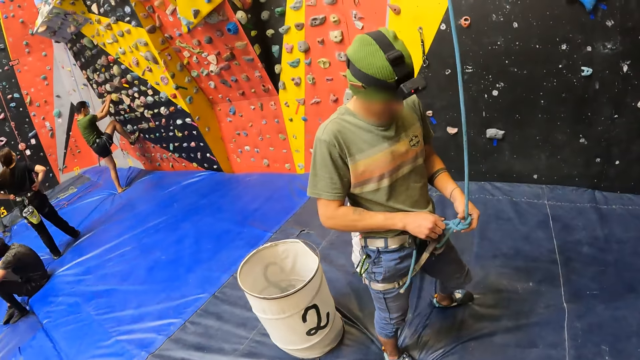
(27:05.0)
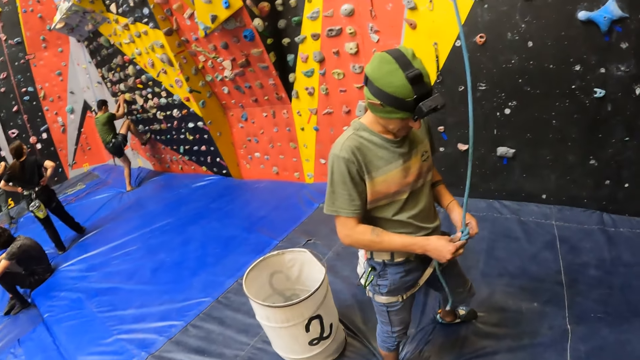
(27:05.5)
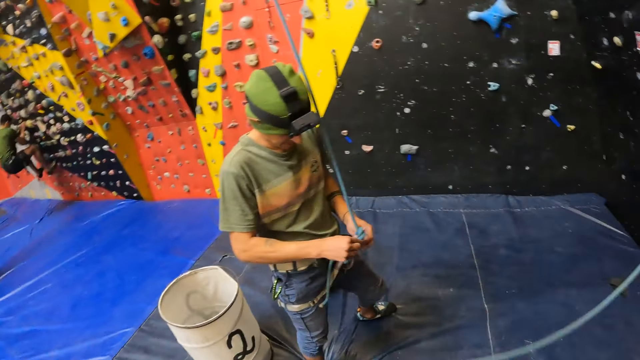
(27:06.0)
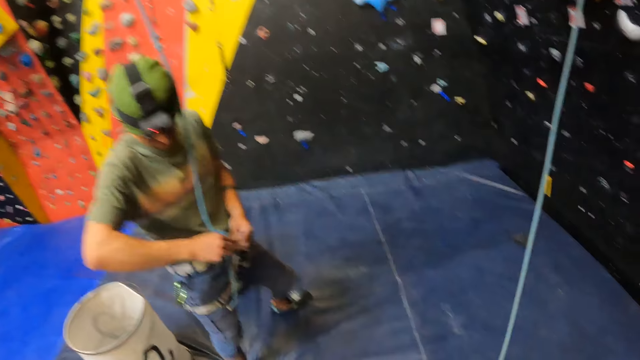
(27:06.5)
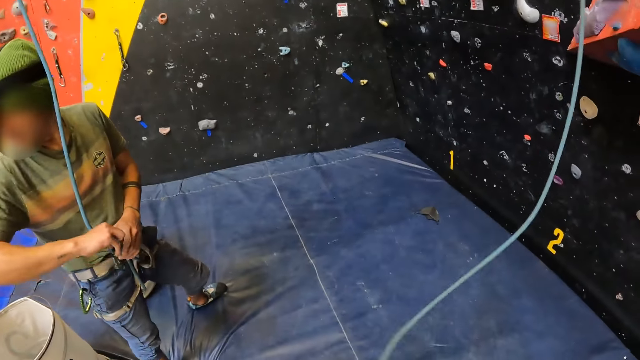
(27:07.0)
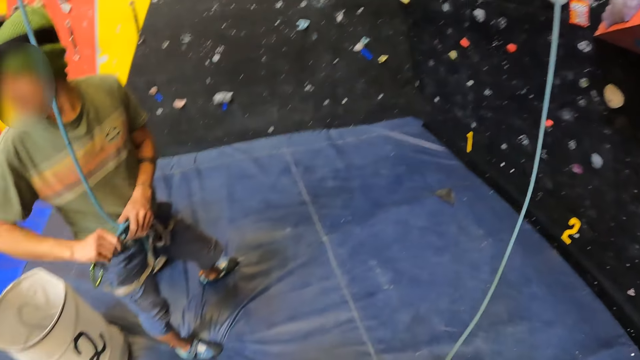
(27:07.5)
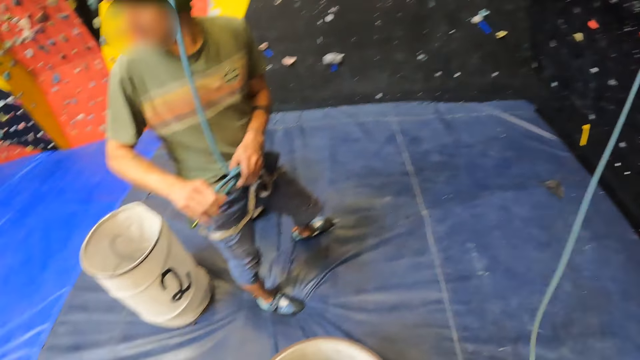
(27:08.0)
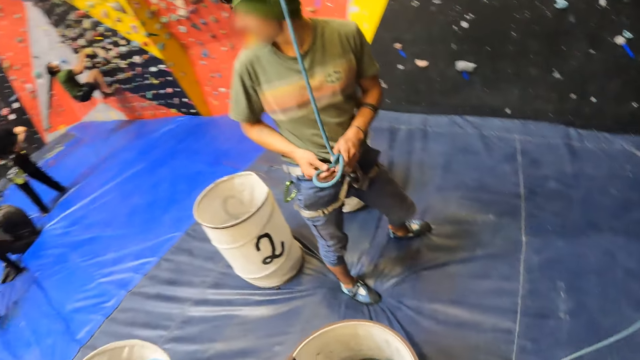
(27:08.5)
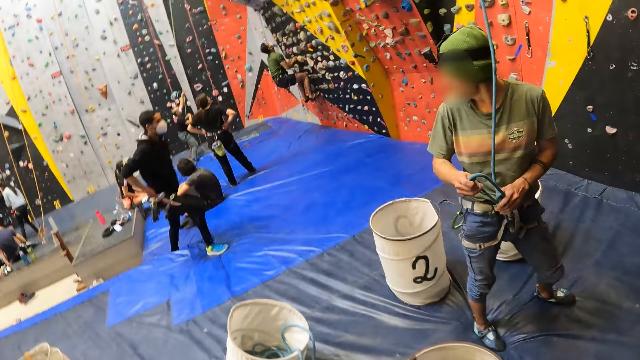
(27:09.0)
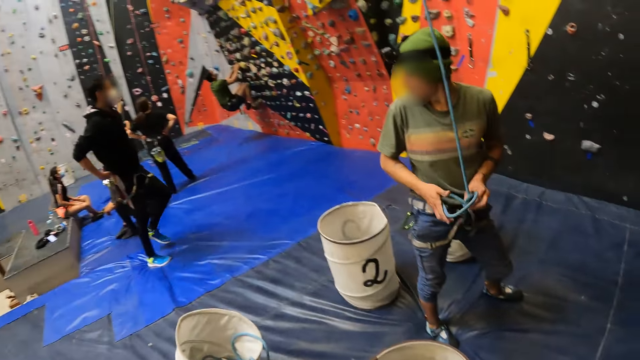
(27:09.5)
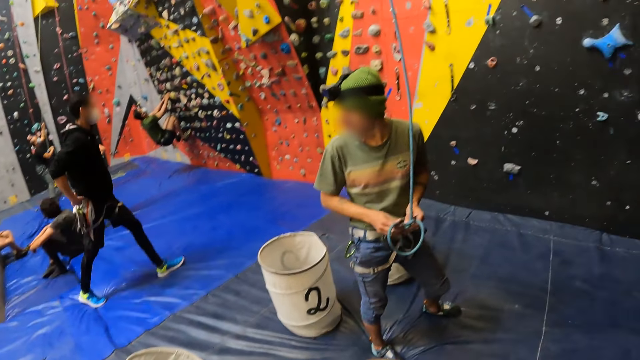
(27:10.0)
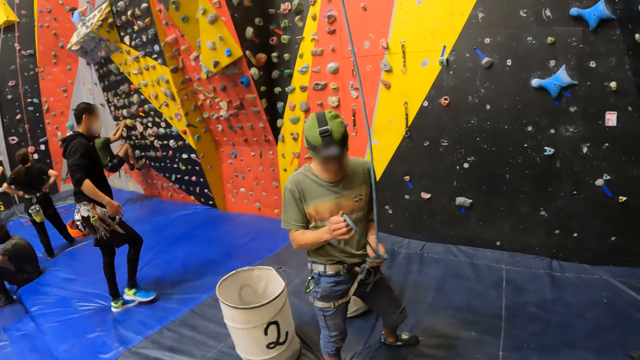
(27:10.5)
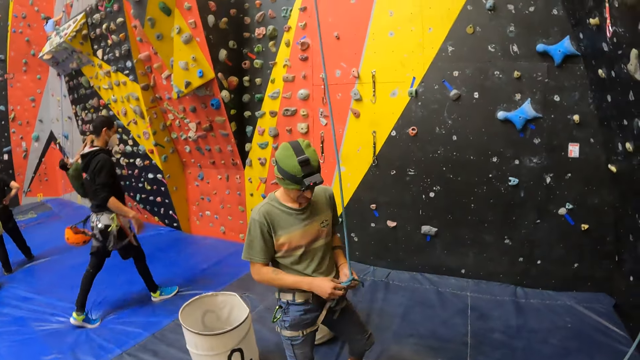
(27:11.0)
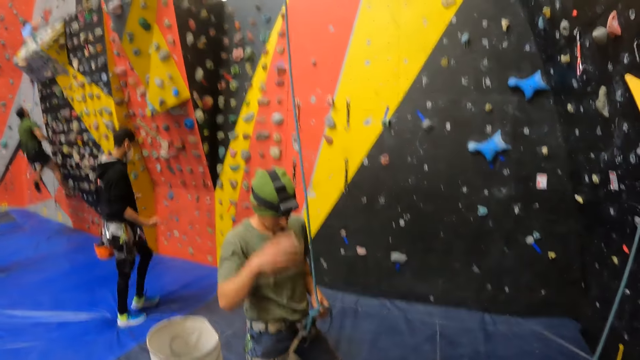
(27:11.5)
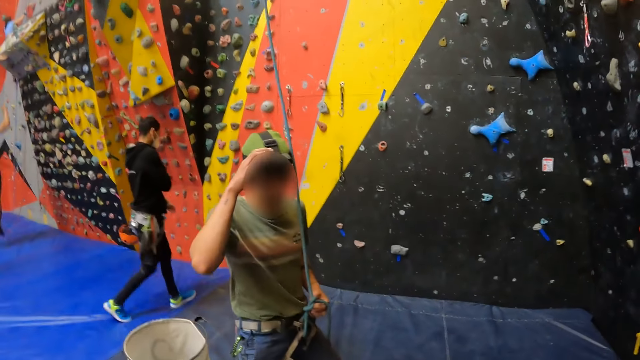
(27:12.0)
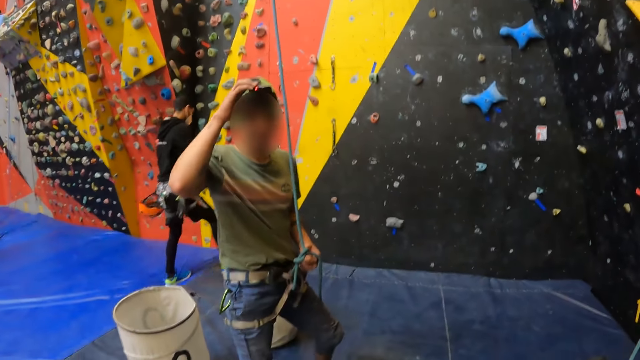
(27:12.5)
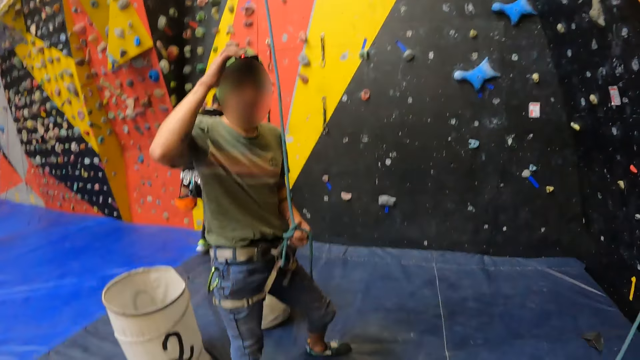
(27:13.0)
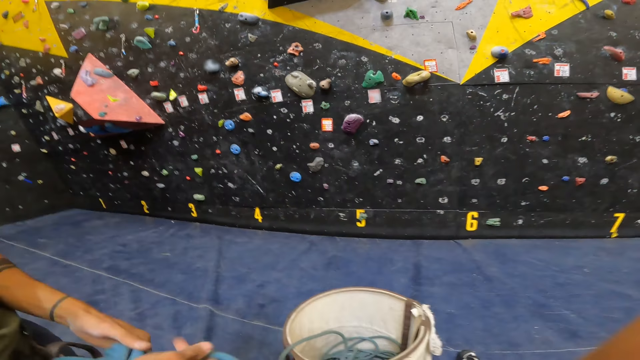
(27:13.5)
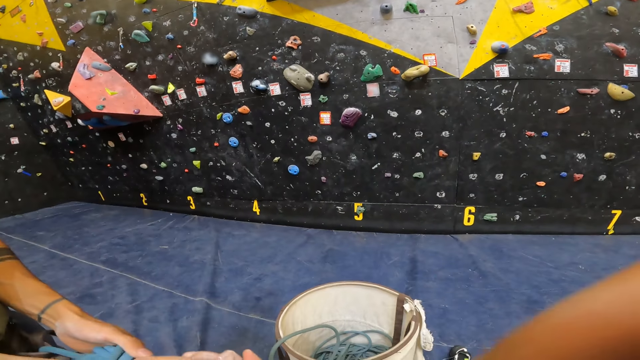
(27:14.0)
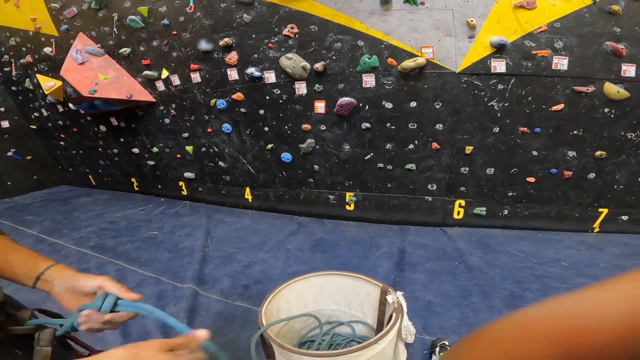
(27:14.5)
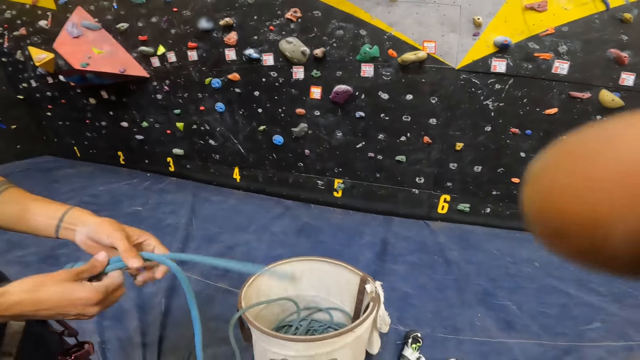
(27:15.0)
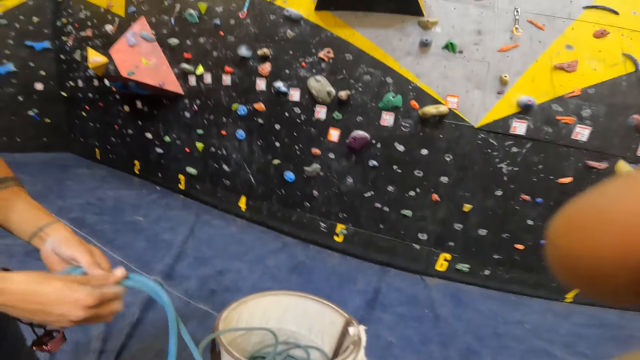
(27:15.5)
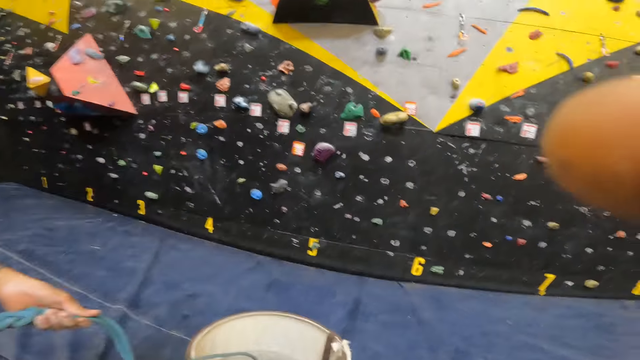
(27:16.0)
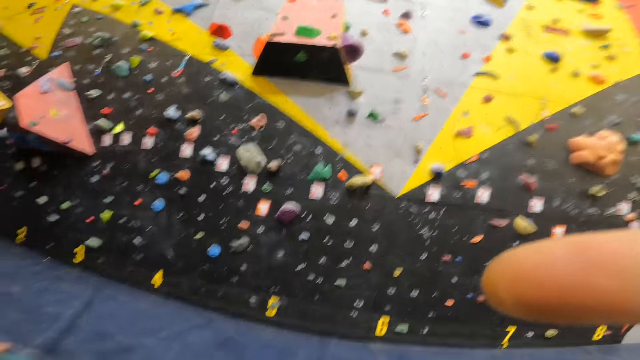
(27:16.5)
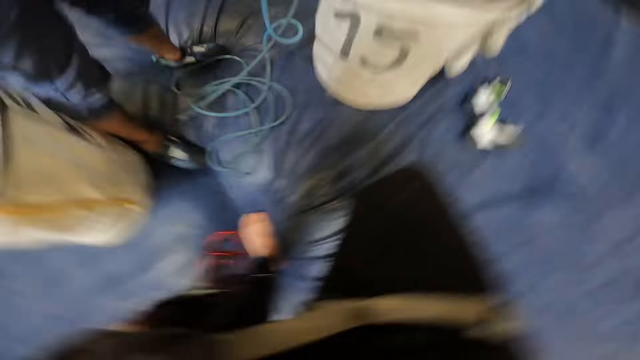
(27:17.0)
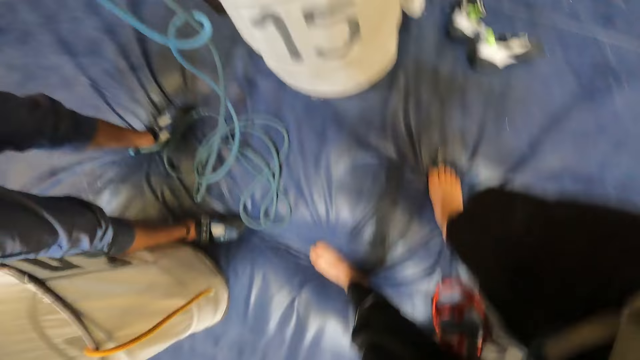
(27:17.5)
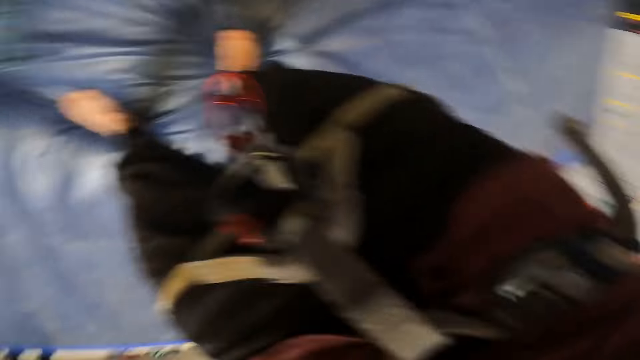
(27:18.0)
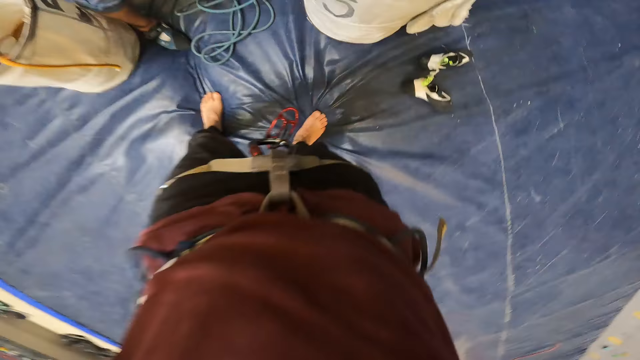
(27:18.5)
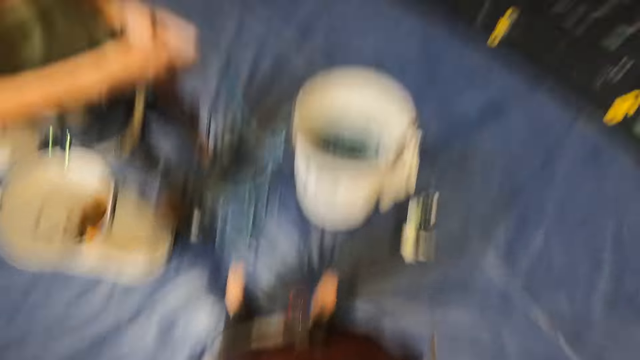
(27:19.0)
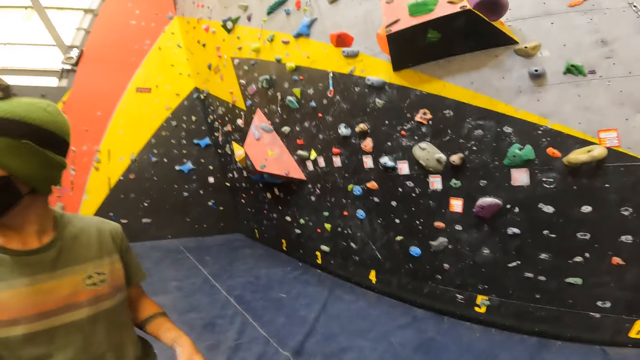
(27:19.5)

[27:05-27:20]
The camera wearer looks at the man. They look at another man. The first man adjusts a rope. The camera wearer looks around the hall. They tie the rope on the waist.

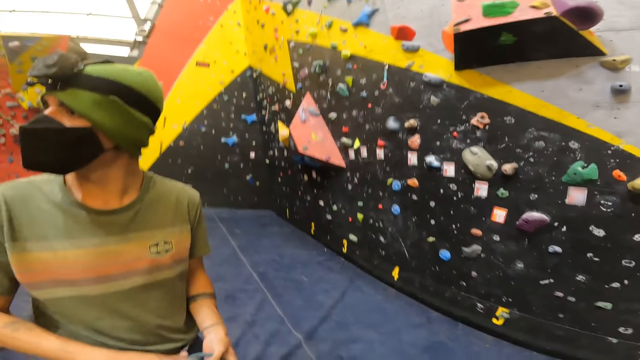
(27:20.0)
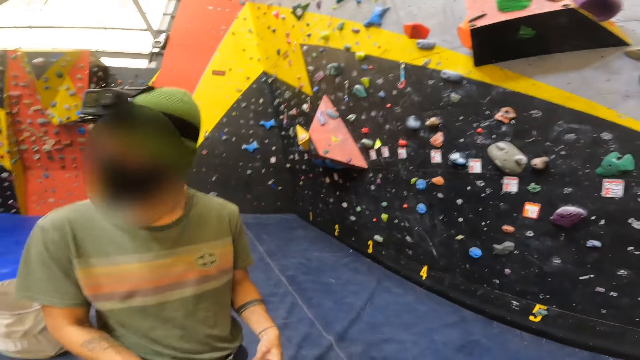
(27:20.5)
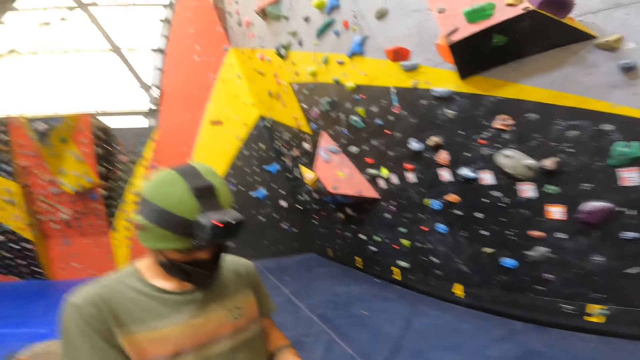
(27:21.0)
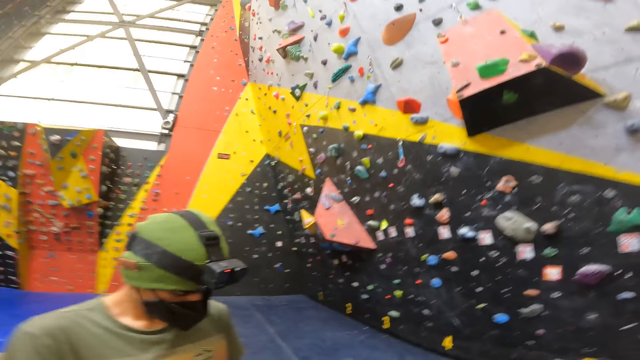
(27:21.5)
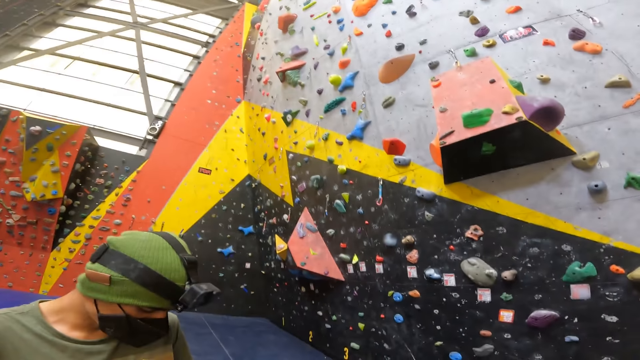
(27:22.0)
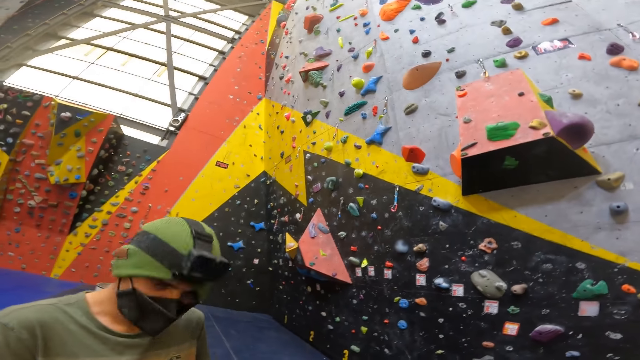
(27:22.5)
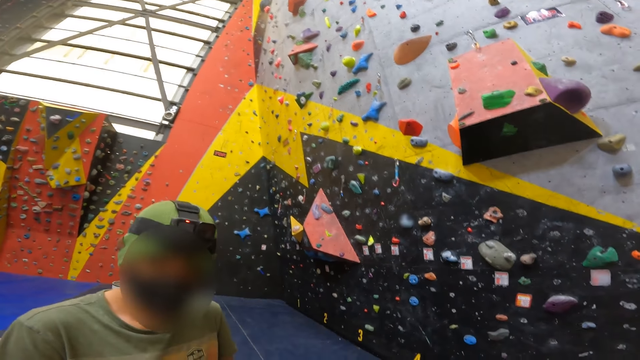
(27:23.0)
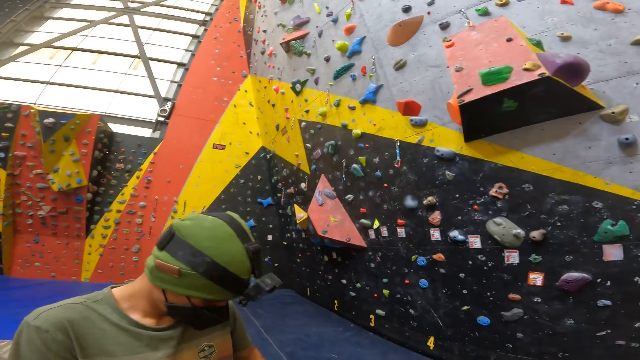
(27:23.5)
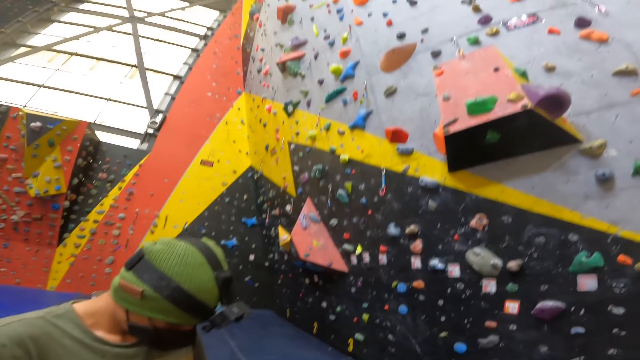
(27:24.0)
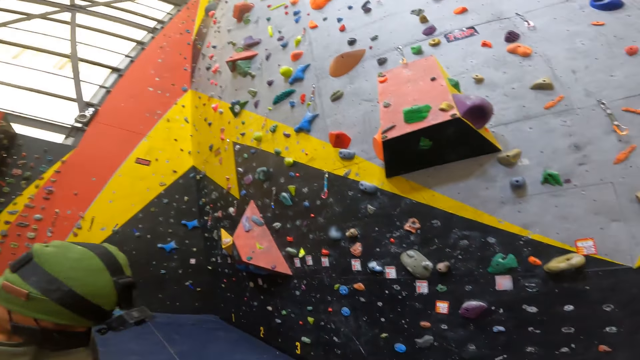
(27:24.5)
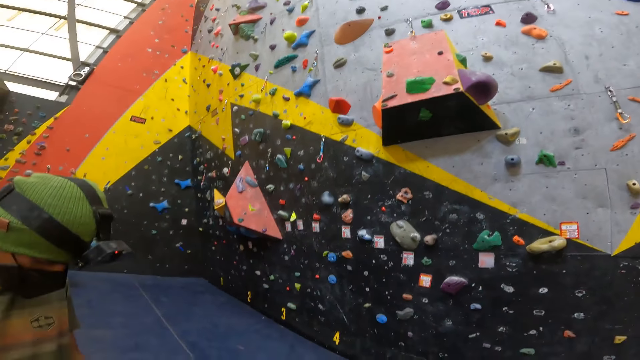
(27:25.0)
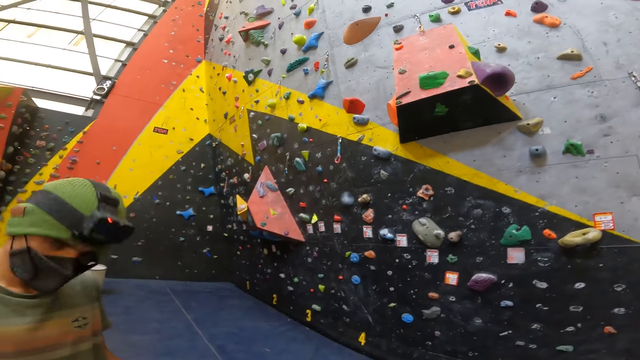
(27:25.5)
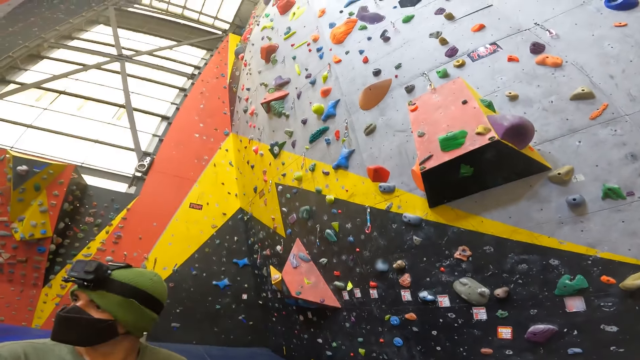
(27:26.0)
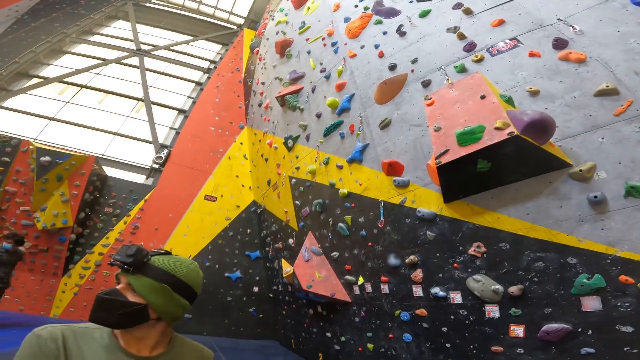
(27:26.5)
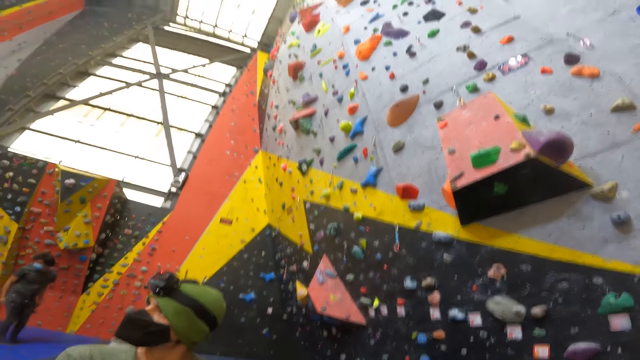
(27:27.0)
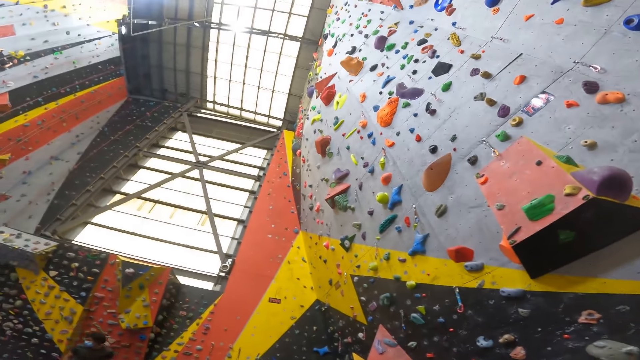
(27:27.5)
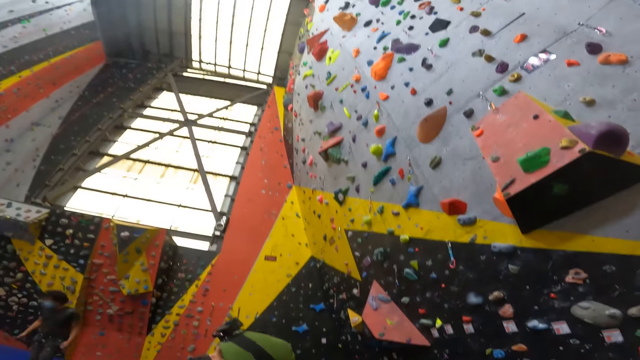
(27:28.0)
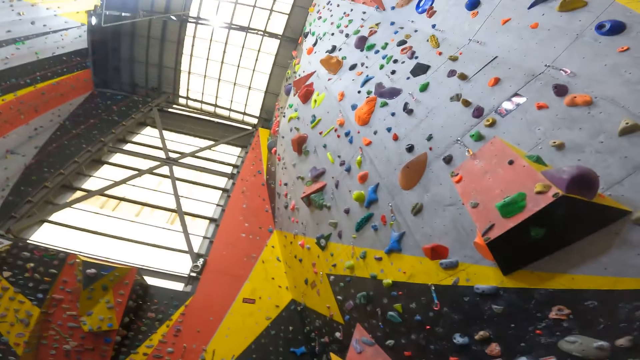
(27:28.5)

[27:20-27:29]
The camera wearer looks around the room.
